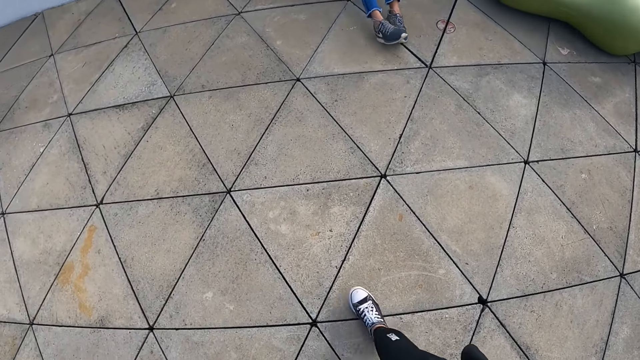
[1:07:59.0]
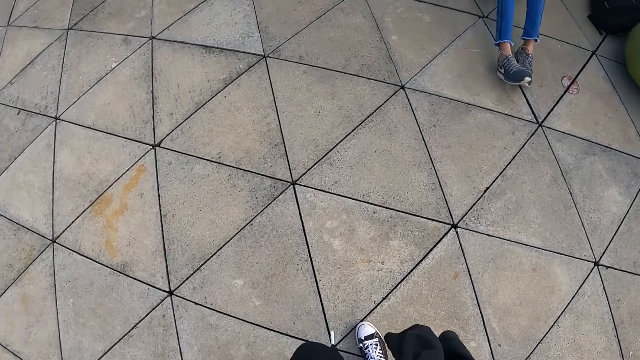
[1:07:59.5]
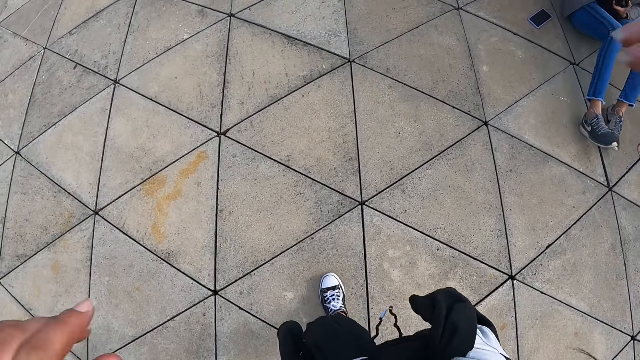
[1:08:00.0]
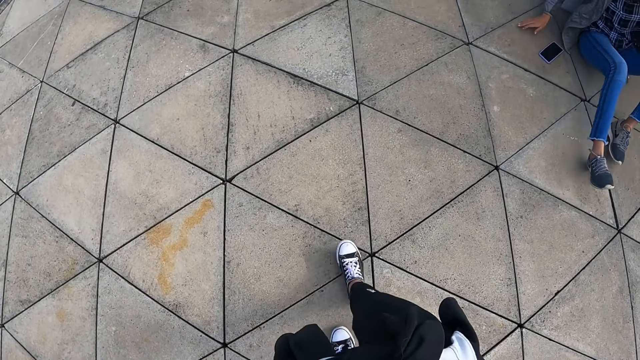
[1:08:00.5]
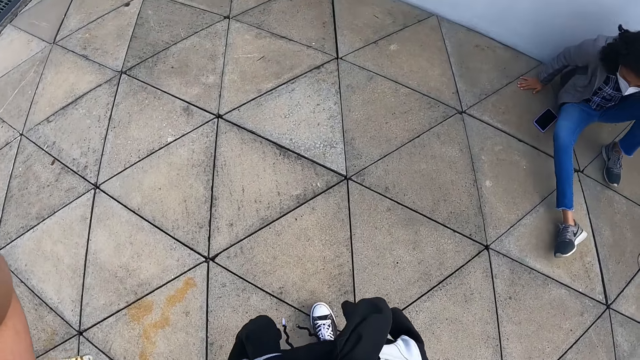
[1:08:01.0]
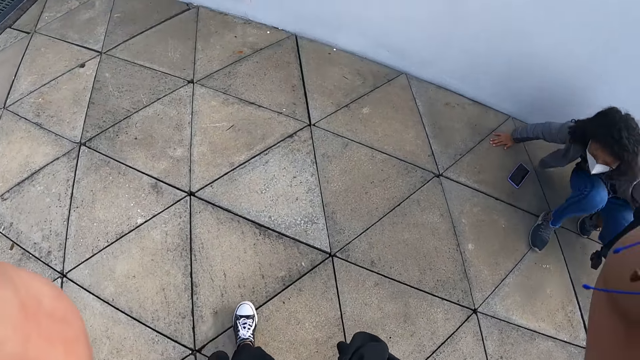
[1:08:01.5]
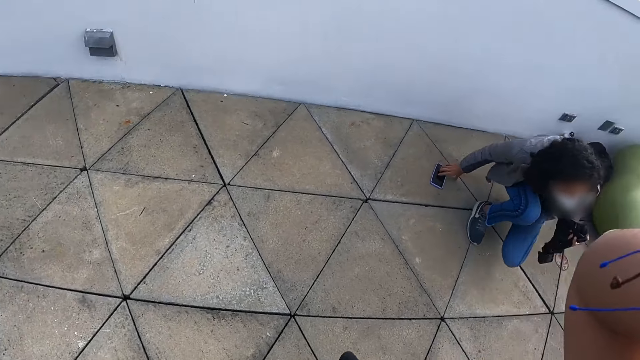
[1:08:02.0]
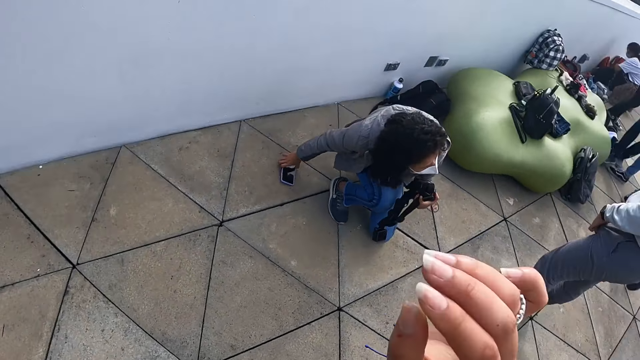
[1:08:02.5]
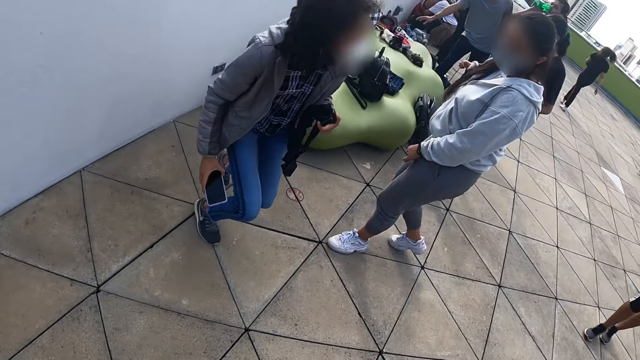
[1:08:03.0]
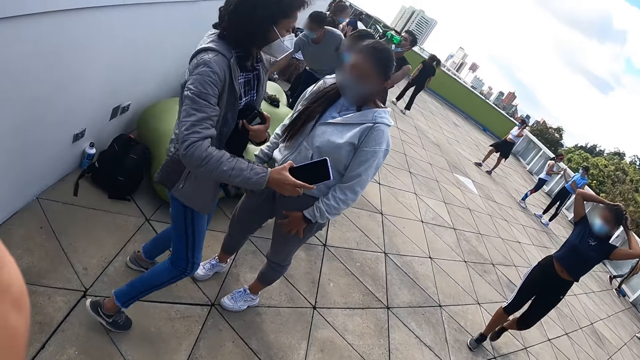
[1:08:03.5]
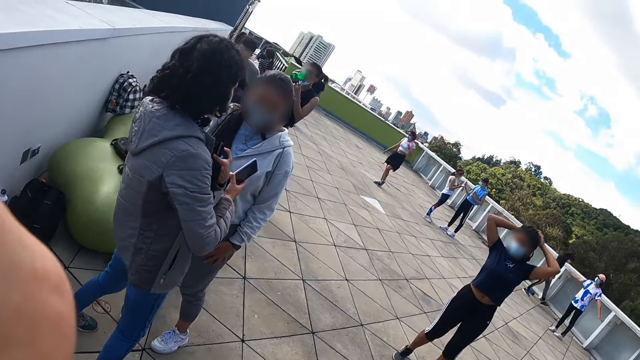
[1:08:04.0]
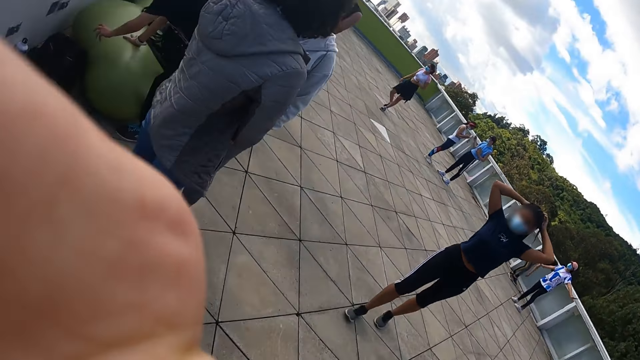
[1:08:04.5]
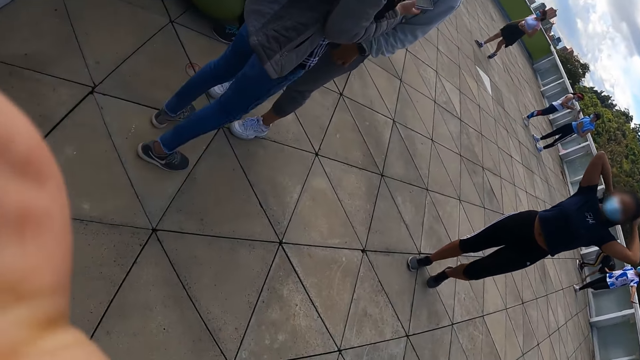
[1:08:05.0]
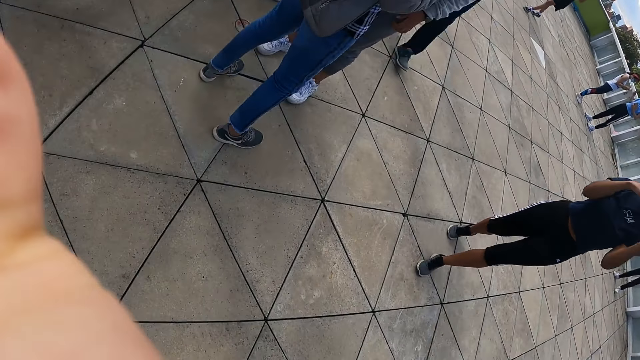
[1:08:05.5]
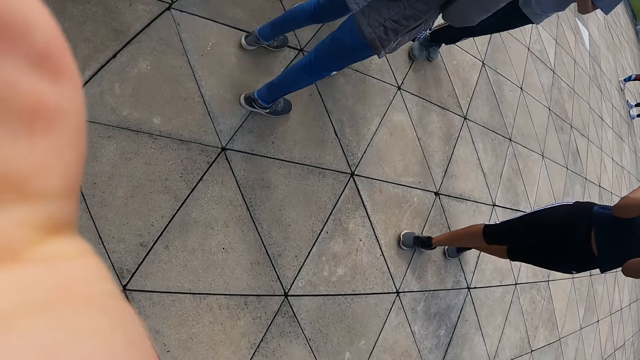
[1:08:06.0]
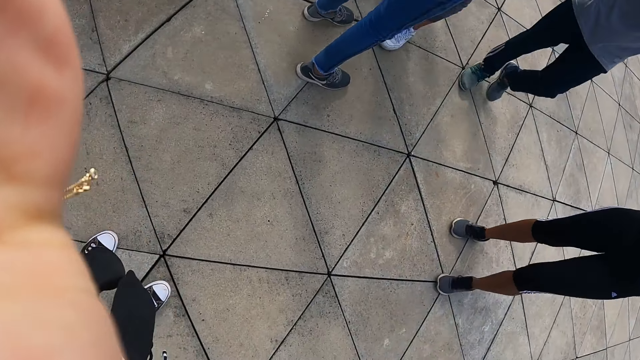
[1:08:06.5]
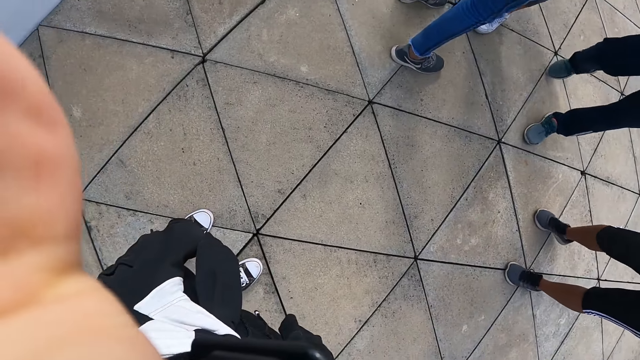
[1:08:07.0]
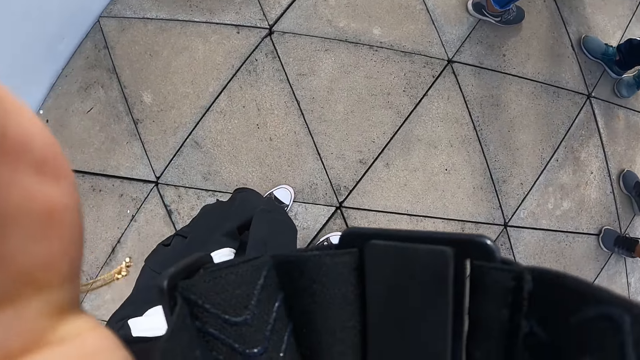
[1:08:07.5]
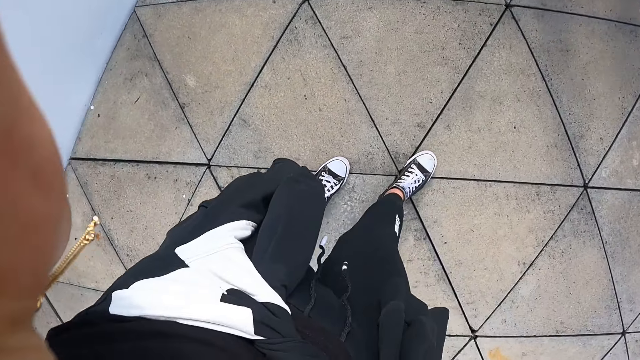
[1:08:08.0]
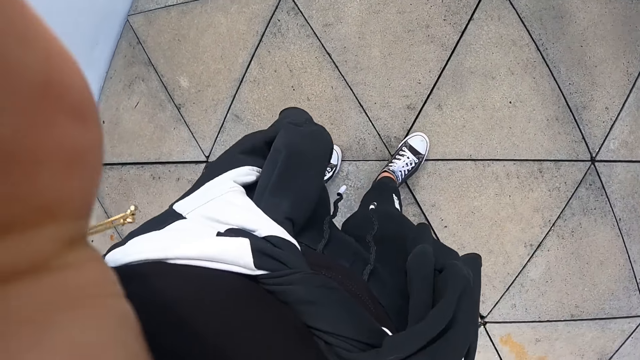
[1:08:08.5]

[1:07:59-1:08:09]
The camera wearer adjusts a camera on her head with both hands. A woman stands up from the floor with a phone in her right hand. The camera wearer walks in a pitch. Other ladies walk around the pitch. The woman and one of the ladies dialogue.

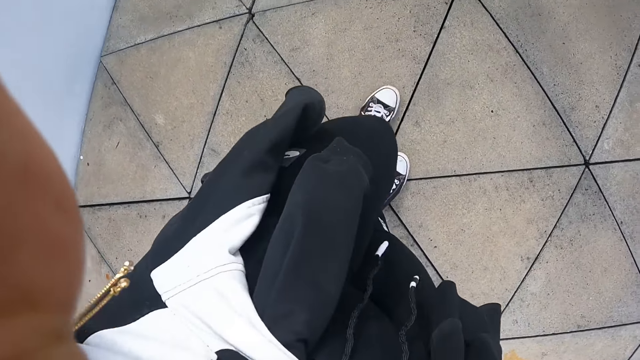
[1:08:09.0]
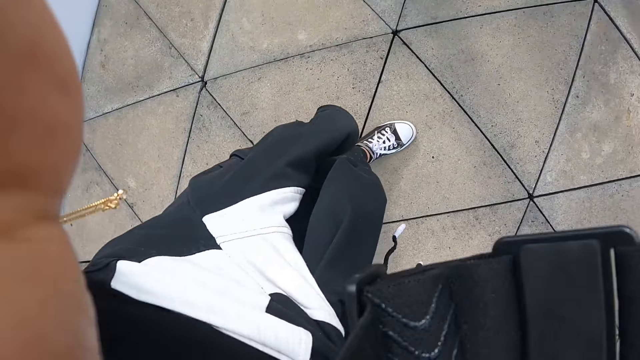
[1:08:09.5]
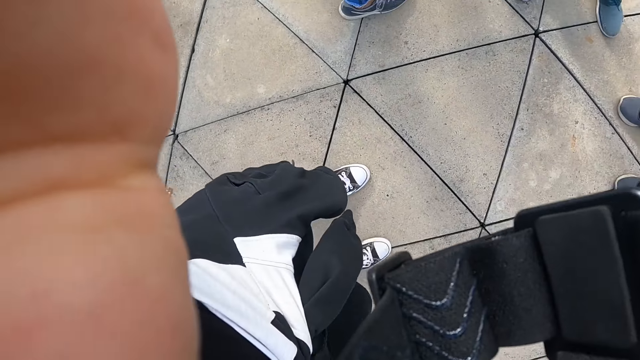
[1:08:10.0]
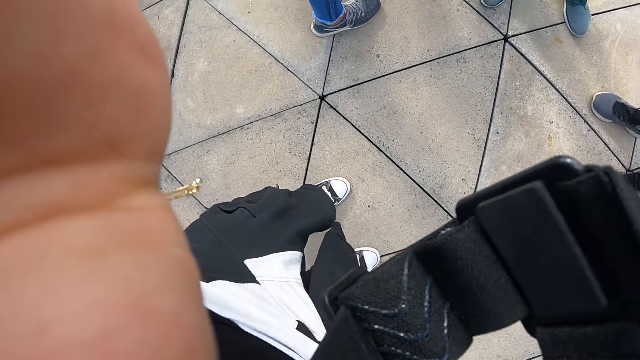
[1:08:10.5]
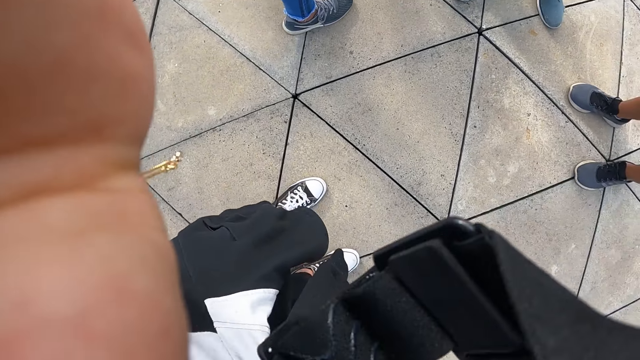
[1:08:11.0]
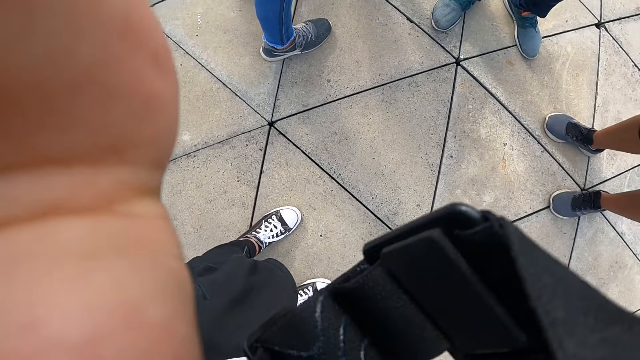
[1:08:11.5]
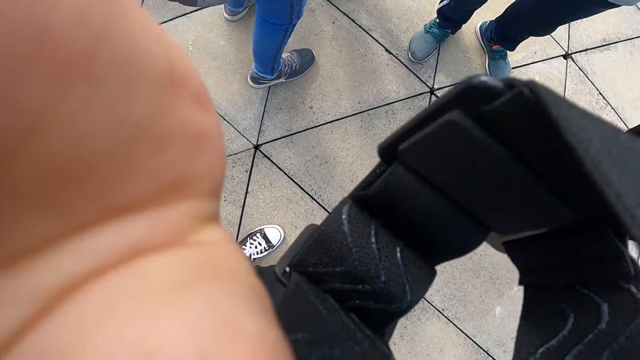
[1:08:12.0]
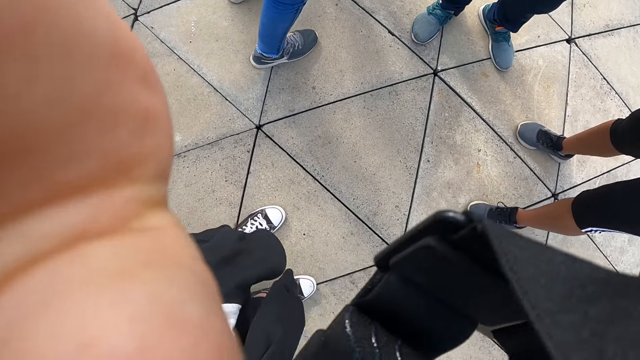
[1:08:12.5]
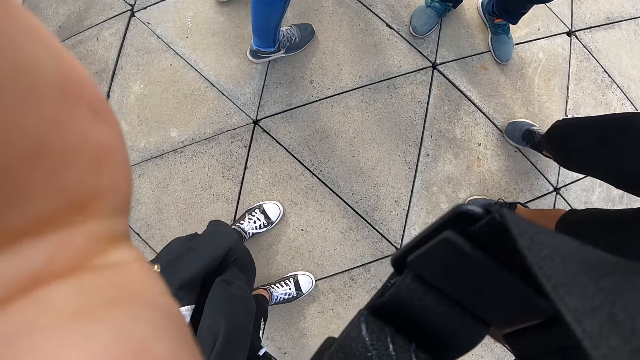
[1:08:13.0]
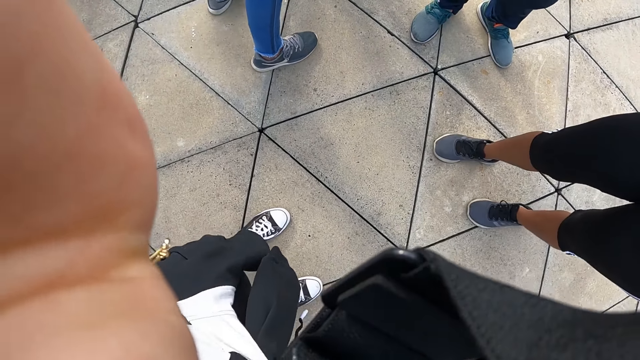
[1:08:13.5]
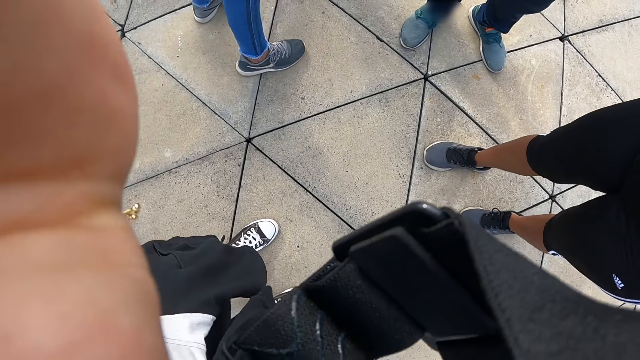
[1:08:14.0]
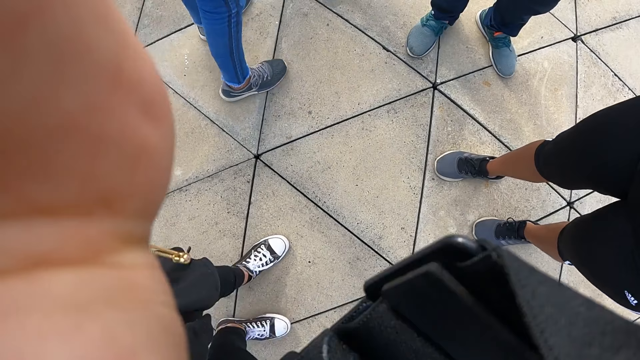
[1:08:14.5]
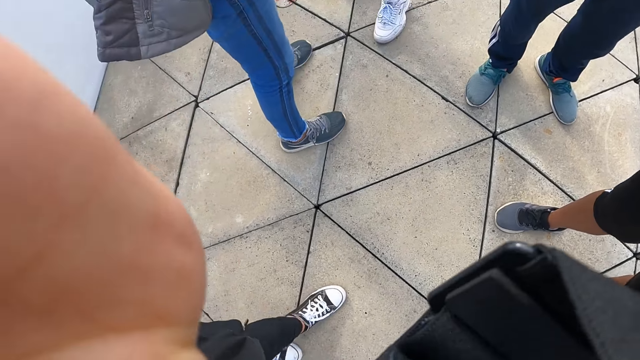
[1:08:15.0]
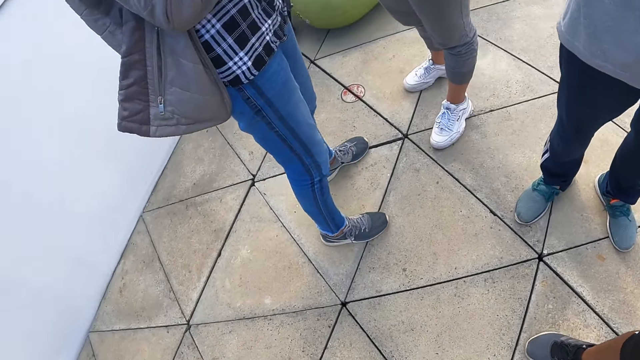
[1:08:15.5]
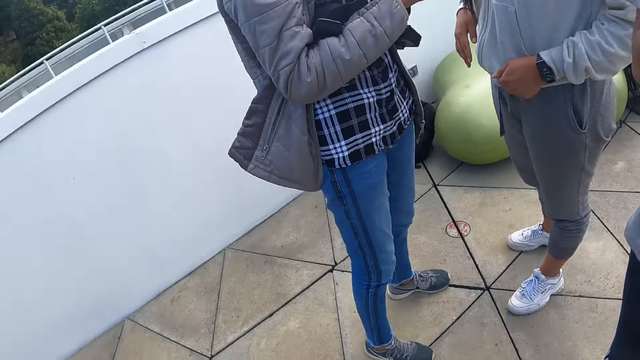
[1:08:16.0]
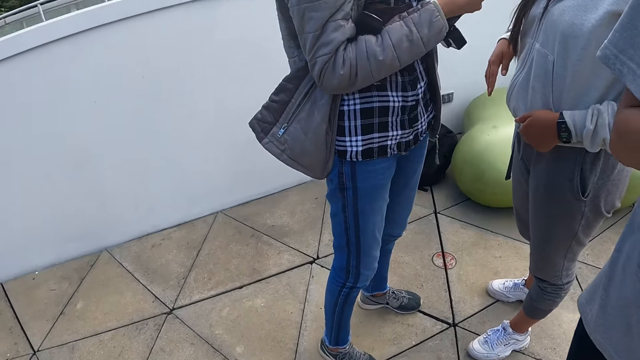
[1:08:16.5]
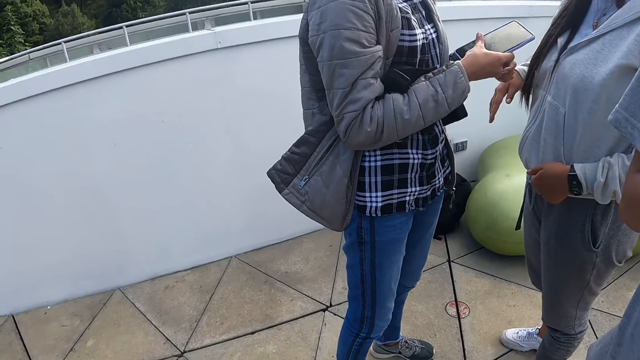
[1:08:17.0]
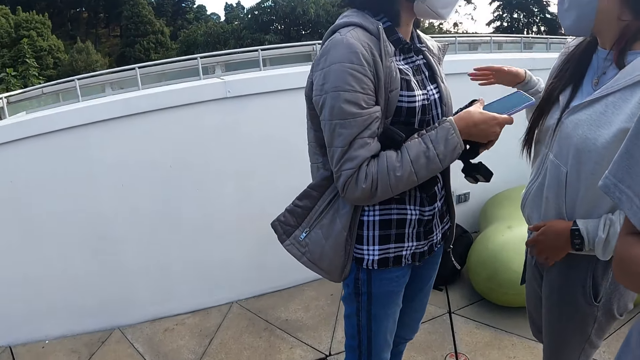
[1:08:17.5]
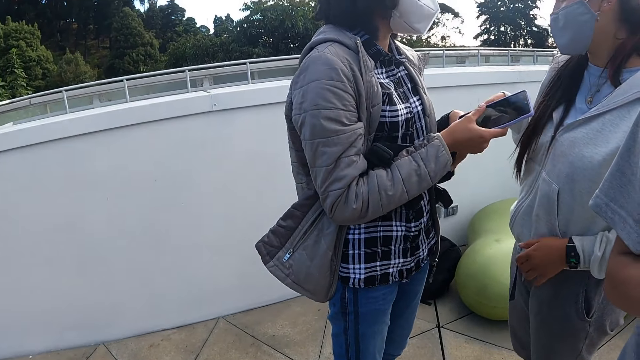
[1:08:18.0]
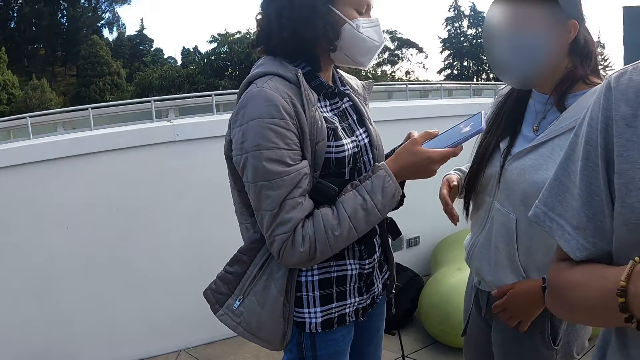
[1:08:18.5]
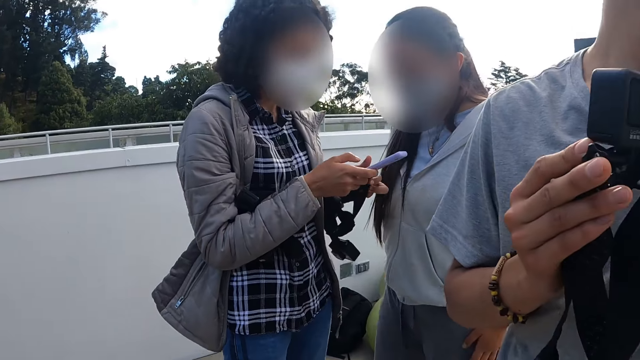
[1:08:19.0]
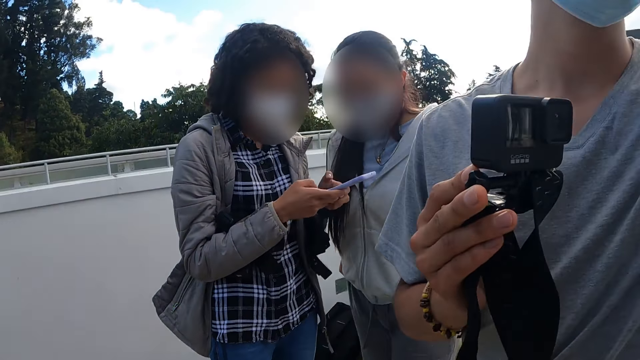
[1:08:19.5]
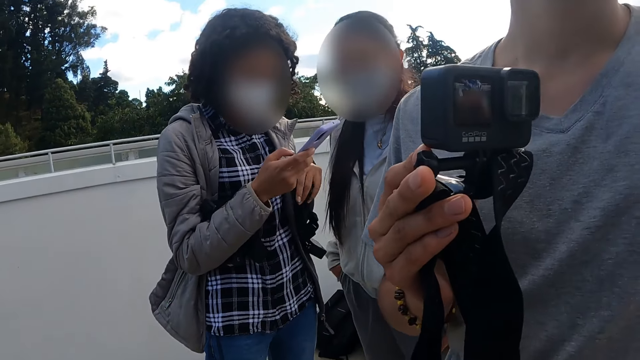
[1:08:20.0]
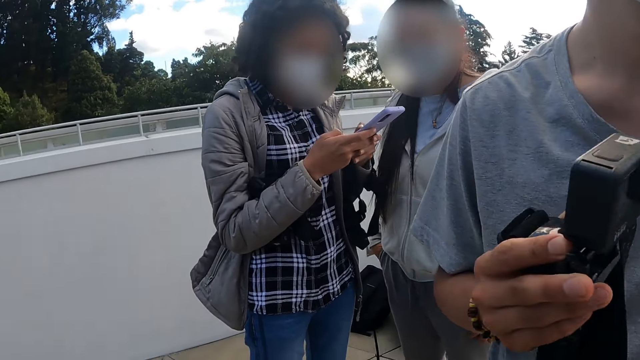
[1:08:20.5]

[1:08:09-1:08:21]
The camera wearer walks in a pitch. They interact with a woman. A lady holds the phone on the hand. The lady and another lady dialogue. A man holds a video camera with the right hand.
